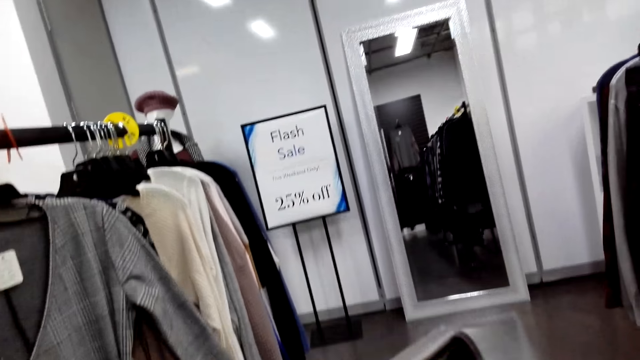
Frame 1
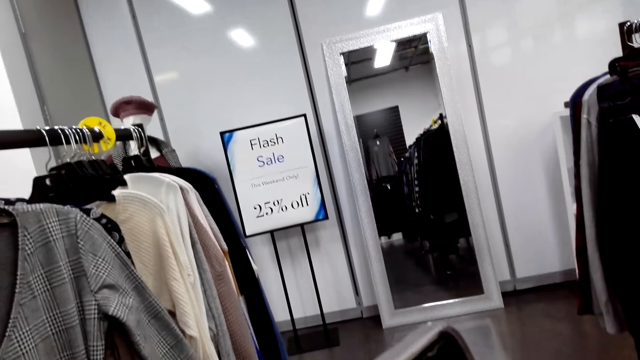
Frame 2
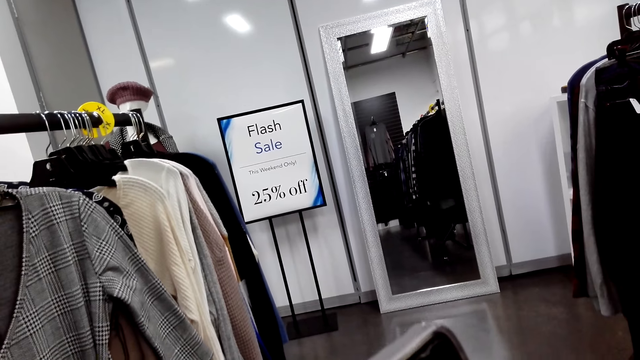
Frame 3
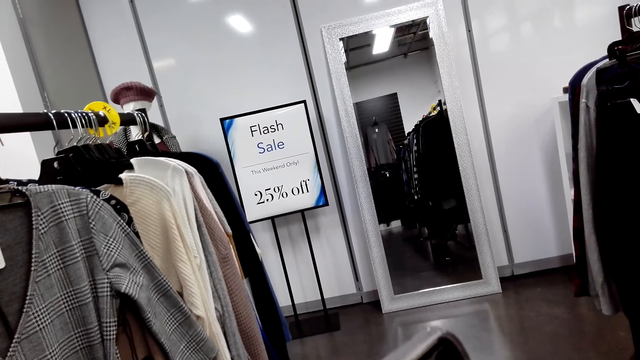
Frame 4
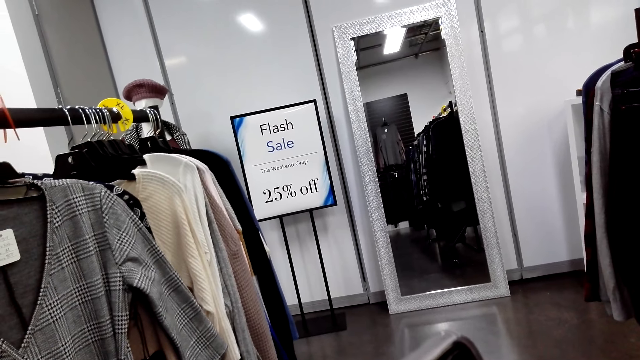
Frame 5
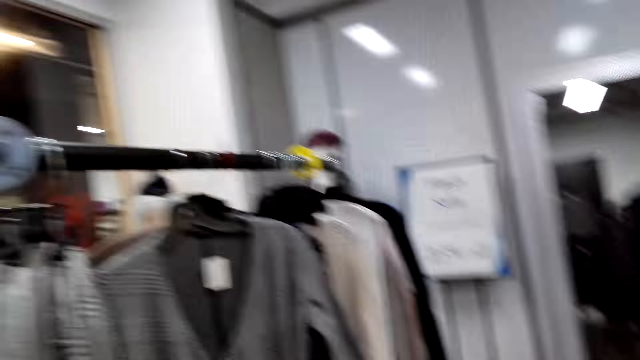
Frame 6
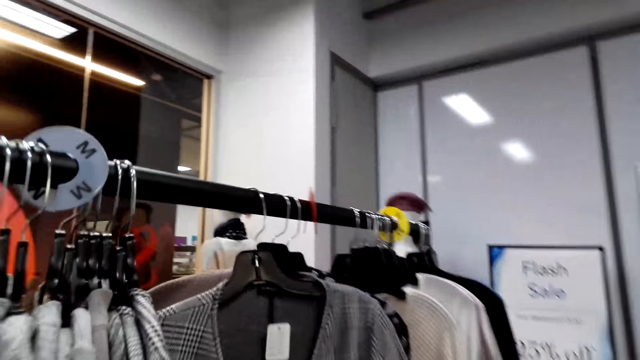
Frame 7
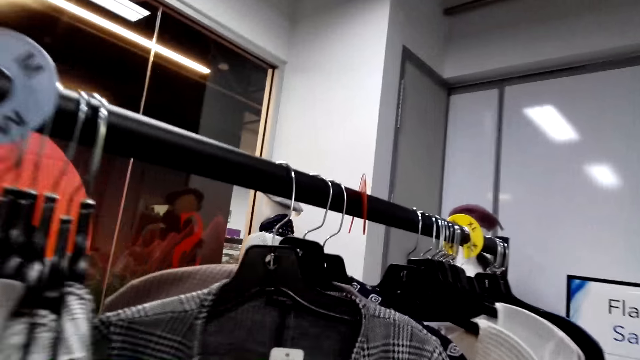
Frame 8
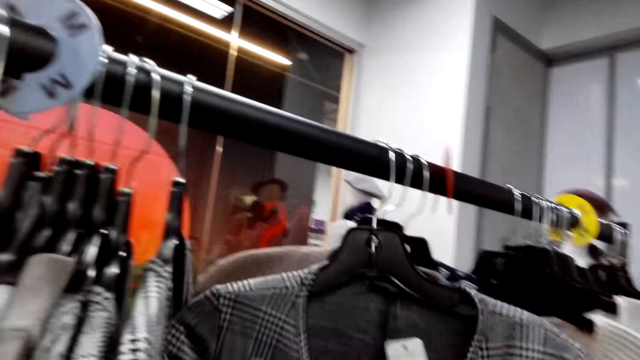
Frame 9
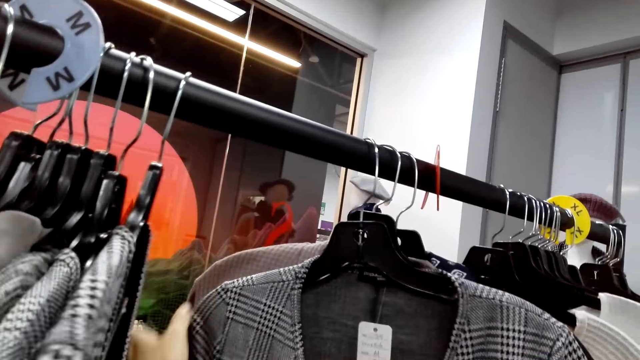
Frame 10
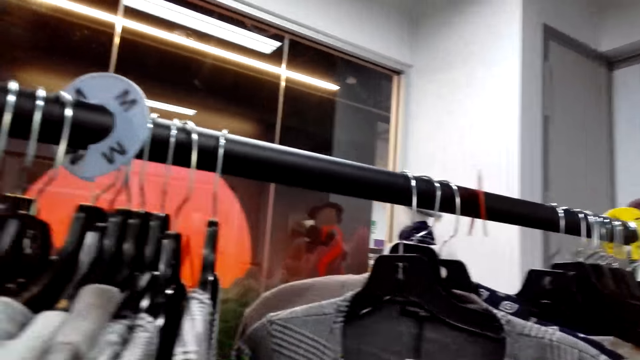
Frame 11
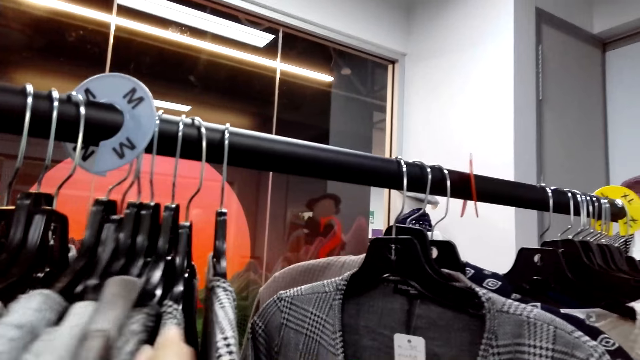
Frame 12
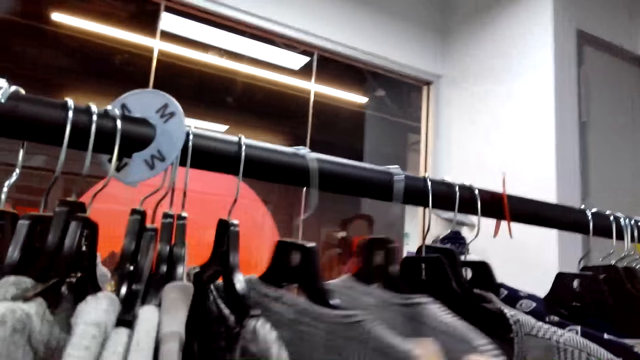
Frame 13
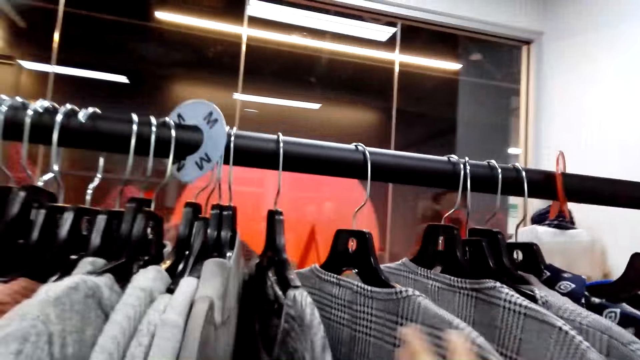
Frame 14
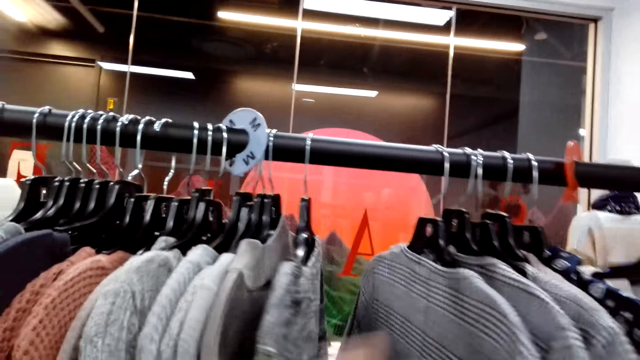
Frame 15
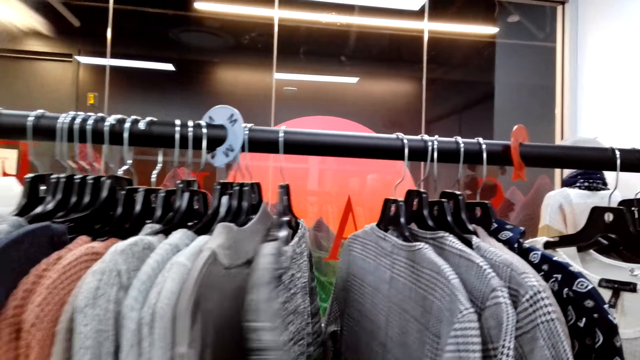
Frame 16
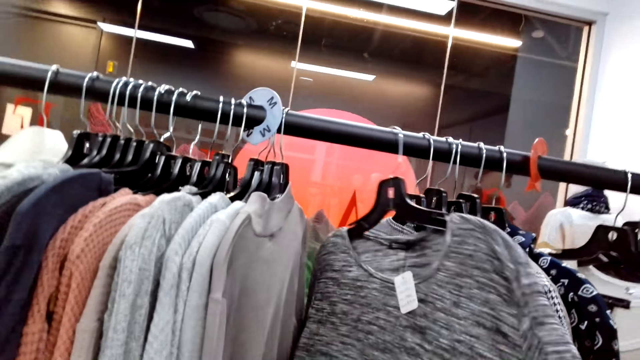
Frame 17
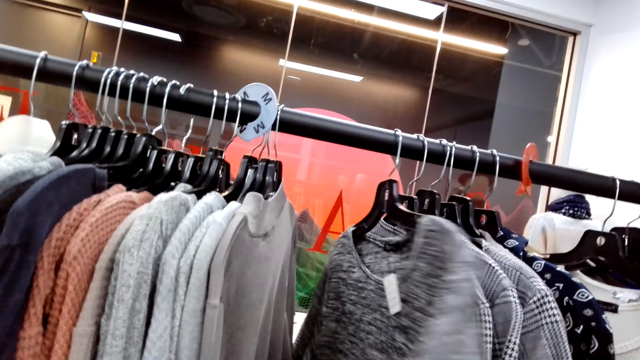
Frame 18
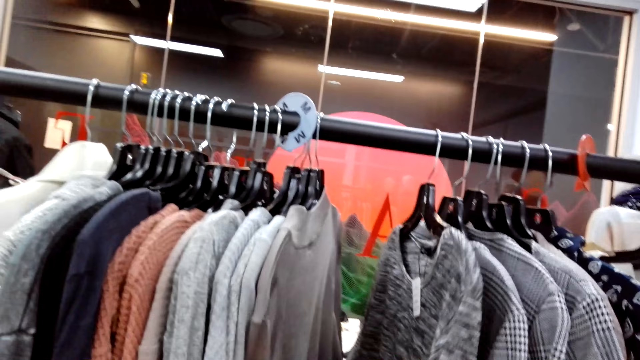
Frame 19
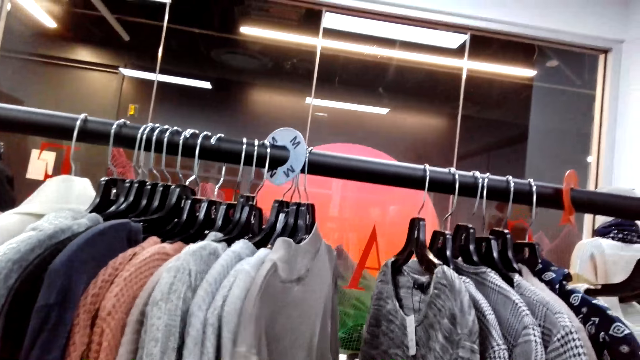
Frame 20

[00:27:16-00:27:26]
The camera wearer screenshots the cloth with the phone. They check the clothes on a hanger line.

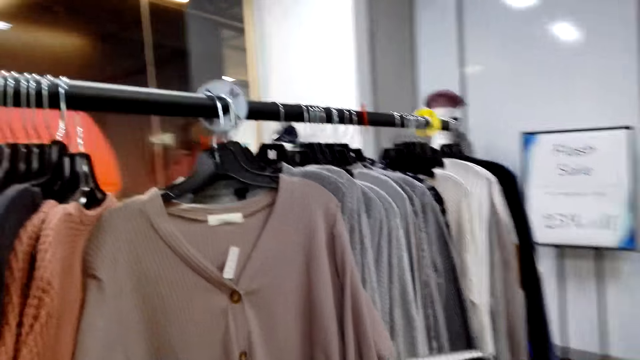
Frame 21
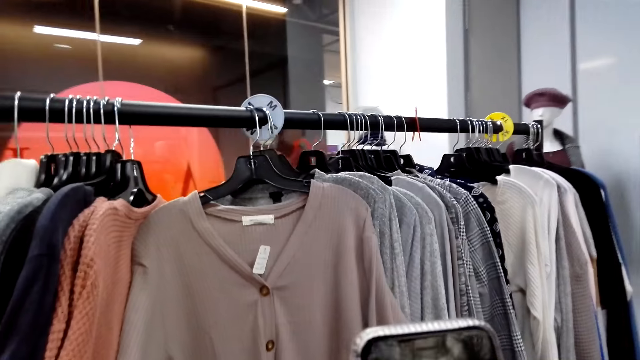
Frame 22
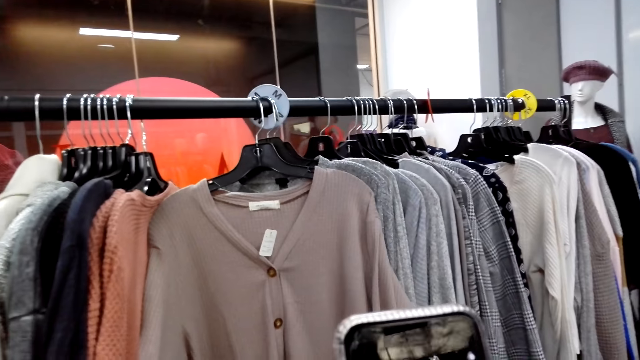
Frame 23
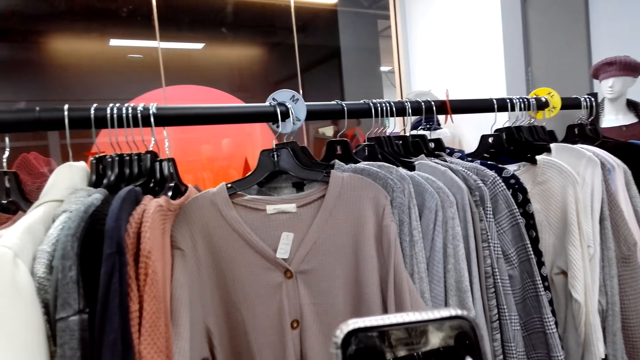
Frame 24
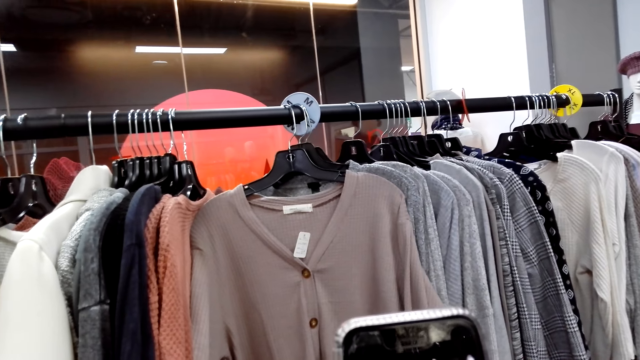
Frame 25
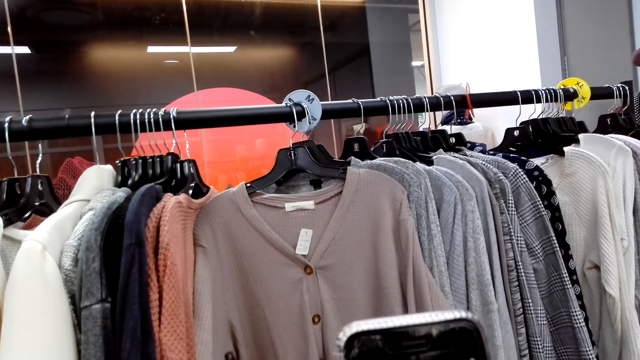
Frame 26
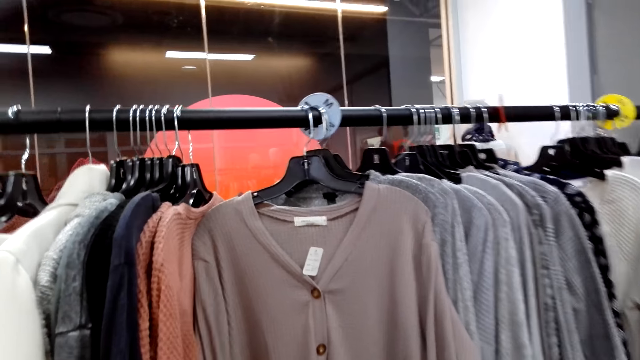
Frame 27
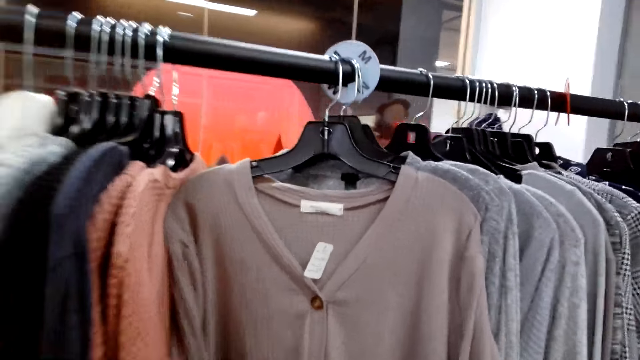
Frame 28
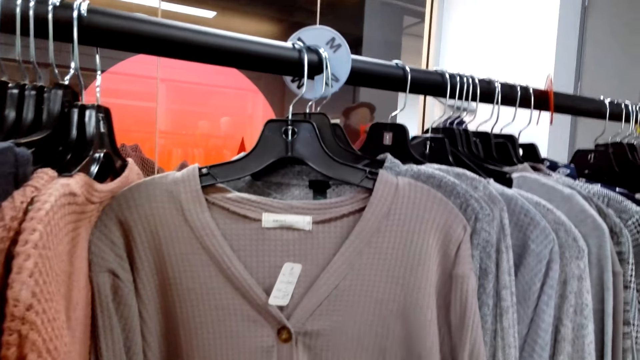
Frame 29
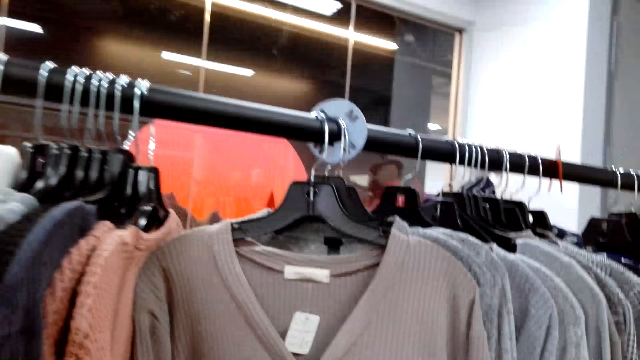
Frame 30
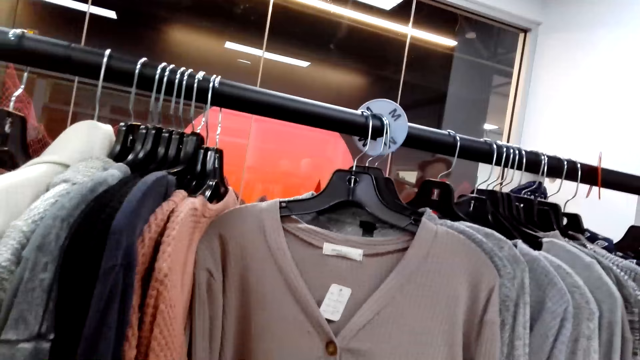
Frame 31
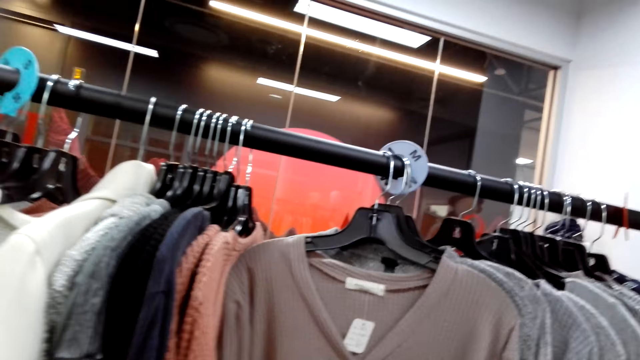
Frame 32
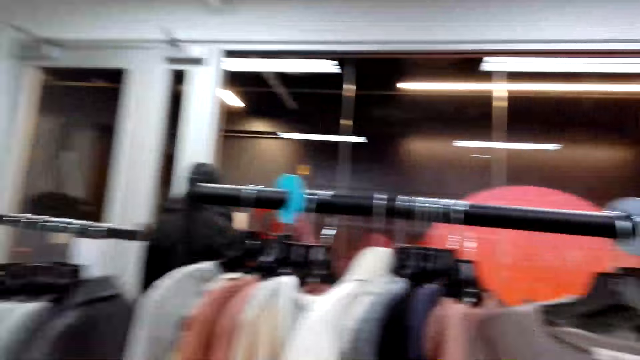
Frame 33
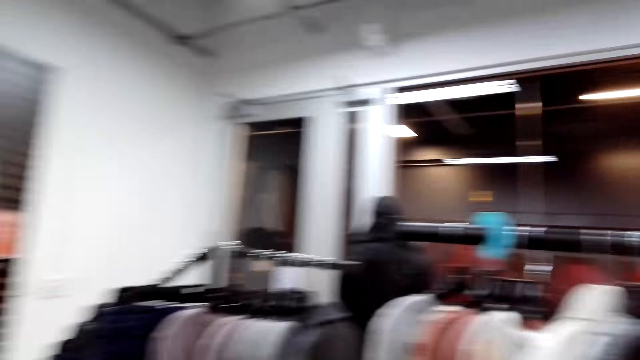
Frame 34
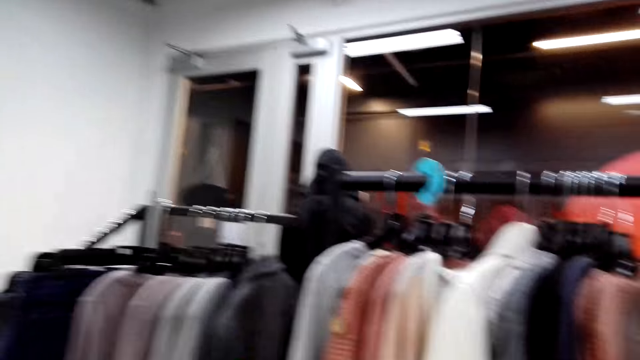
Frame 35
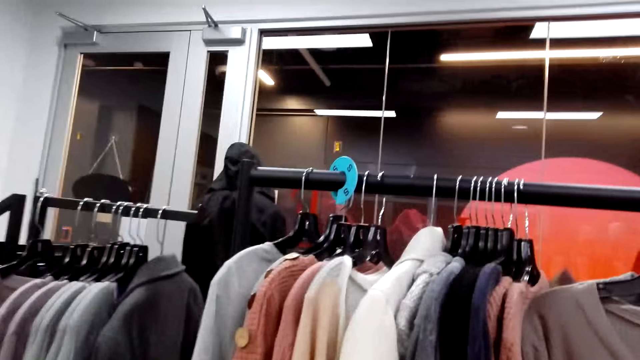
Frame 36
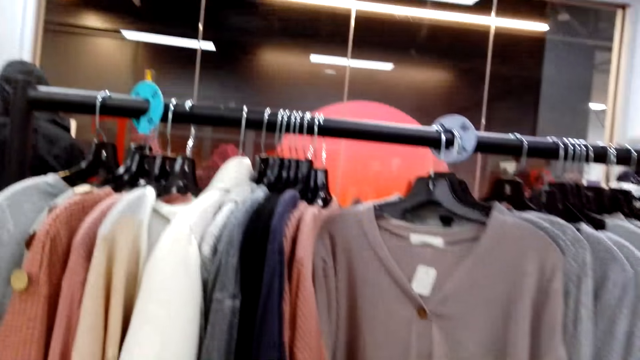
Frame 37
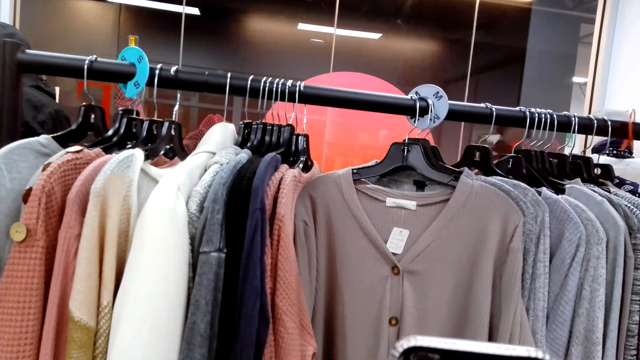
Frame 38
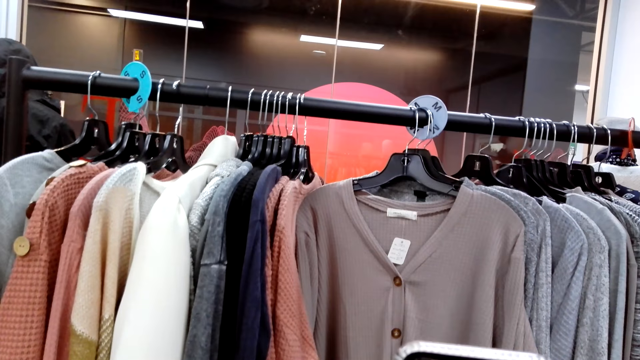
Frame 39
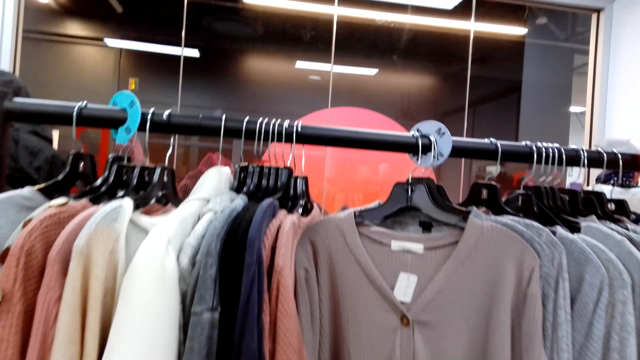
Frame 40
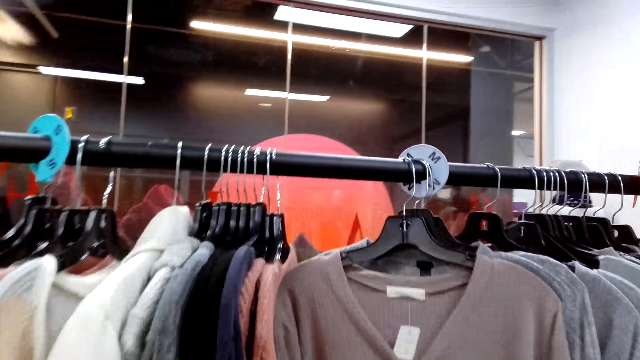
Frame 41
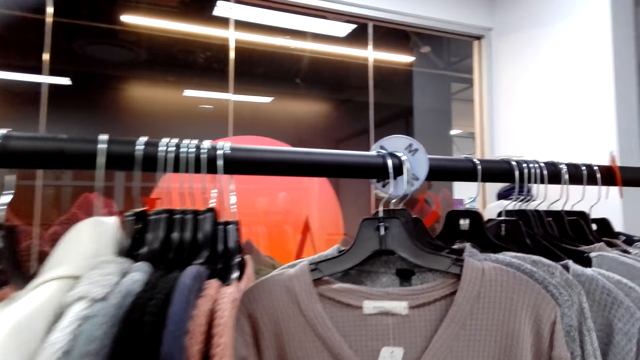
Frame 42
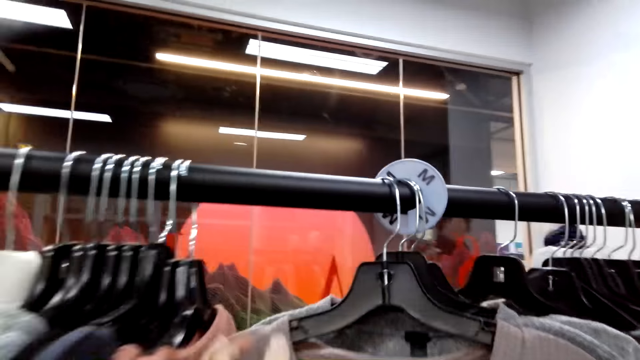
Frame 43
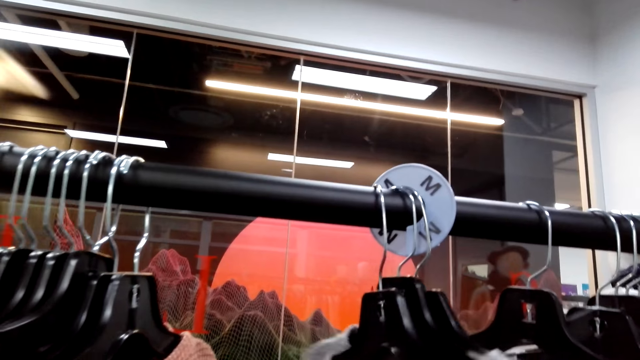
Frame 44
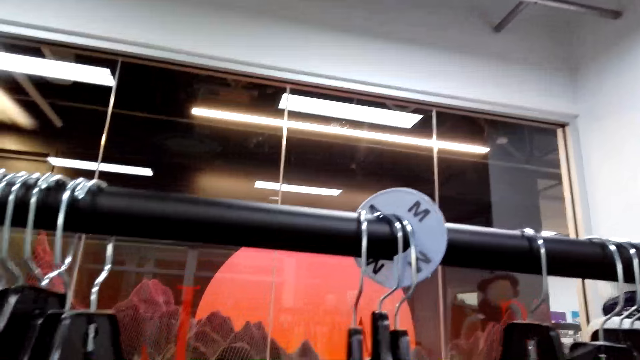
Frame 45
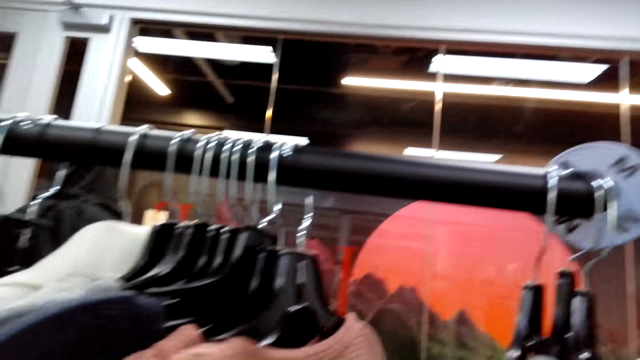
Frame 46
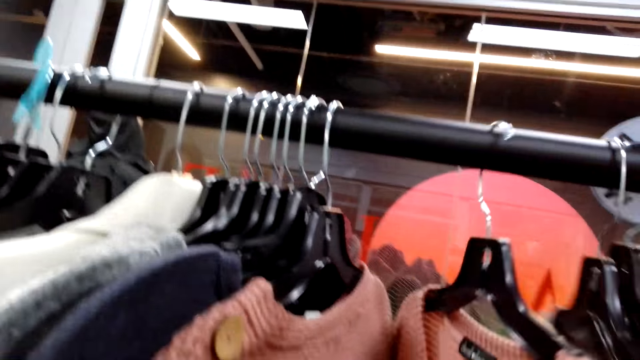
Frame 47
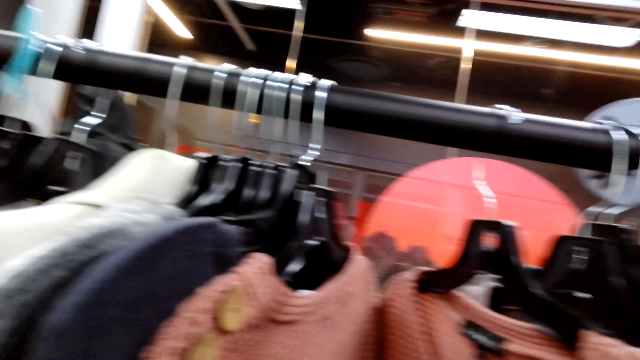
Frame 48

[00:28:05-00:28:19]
The camera wearer screenshots the cloth with the phone.
